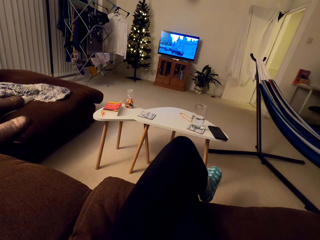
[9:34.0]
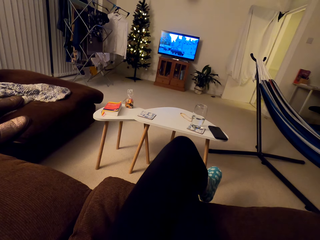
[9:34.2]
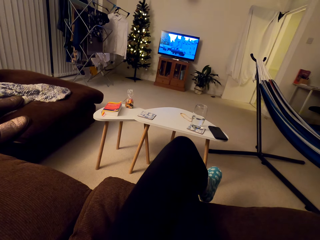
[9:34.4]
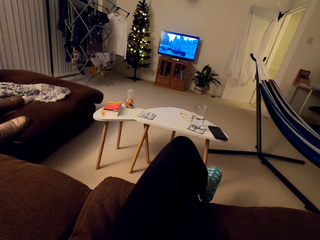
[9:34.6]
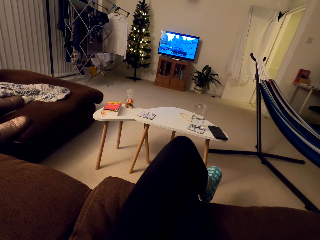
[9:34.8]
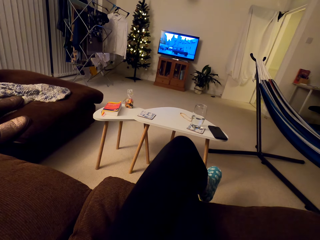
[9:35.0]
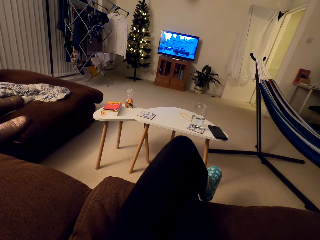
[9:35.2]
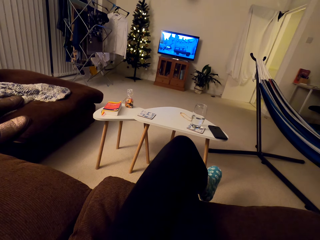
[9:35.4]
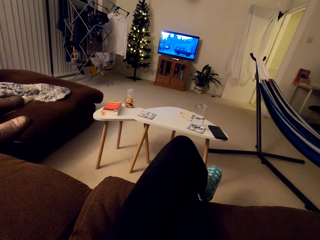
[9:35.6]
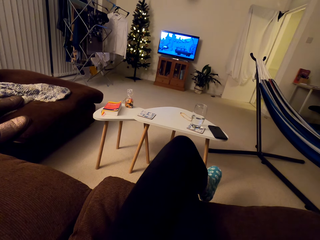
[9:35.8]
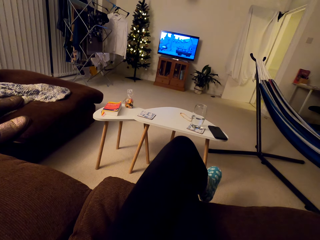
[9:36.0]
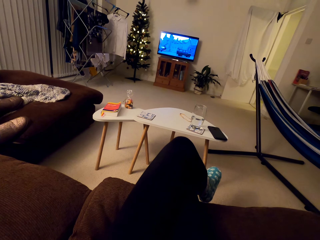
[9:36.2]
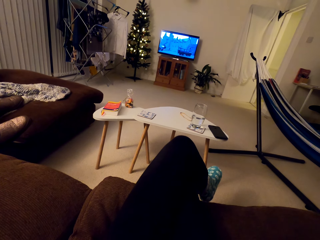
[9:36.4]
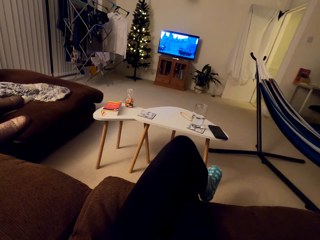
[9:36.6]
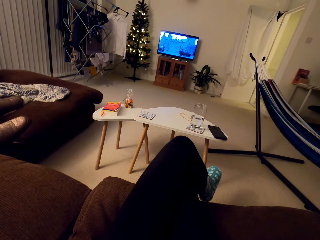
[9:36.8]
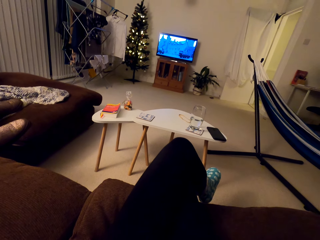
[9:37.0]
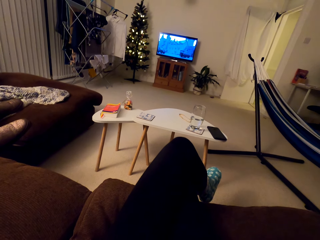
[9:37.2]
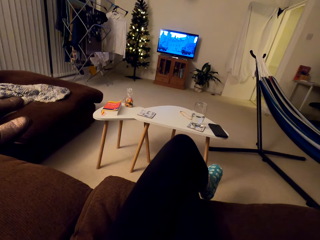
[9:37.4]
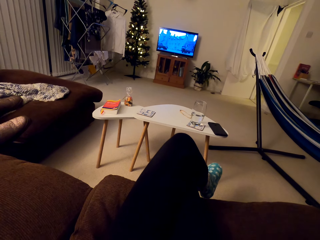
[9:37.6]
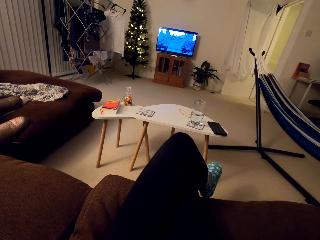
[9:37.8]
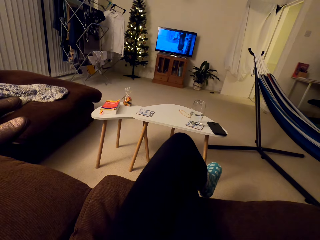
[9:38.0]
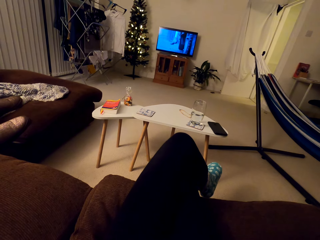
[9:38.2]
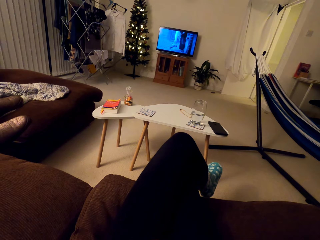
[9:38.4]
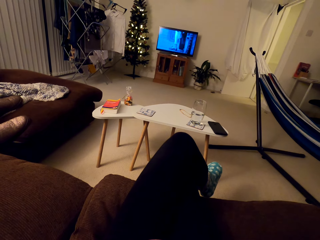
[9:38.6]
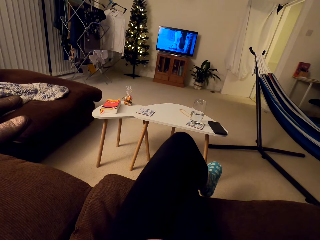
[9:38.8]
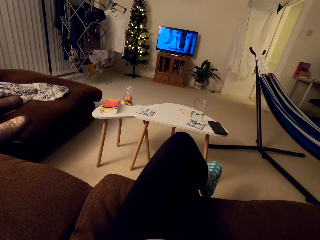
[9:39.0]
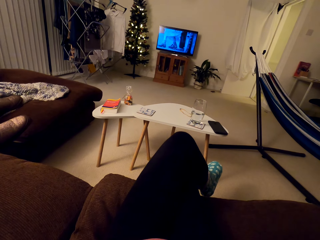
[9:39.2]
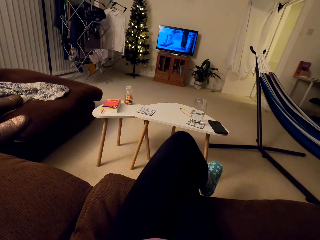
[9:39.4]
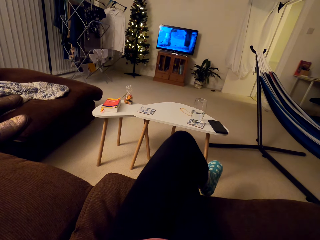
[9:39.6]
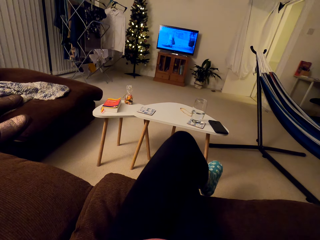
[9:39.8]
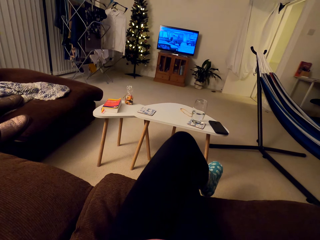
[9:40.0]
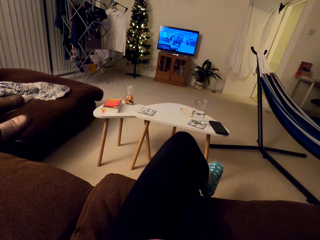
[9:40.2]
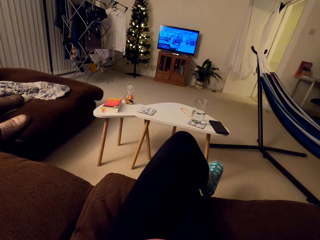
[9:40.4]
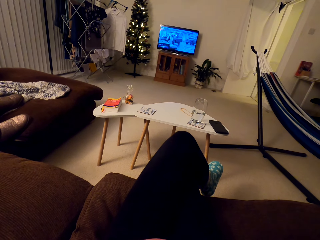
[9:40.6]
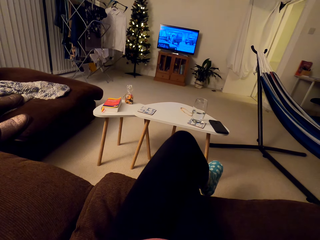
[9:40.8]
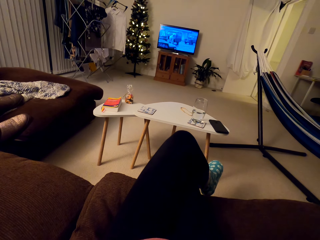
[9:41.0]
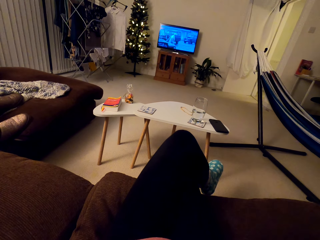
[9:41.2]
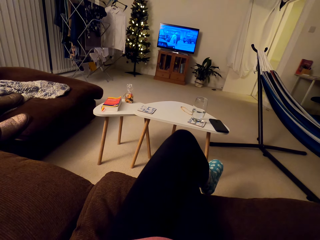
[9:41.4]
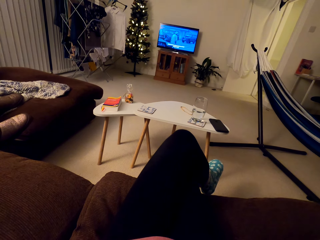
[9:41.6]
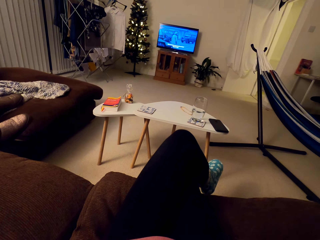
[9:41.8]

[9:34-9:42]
The camera wearer watches TV. They speak to a person.

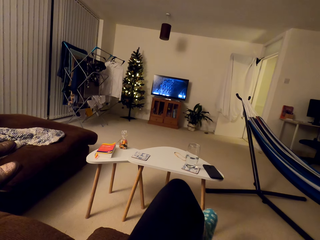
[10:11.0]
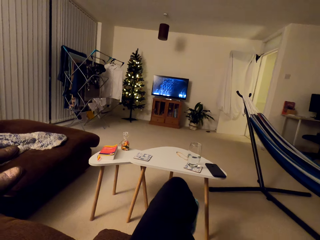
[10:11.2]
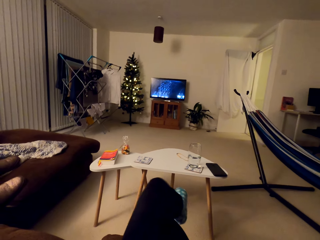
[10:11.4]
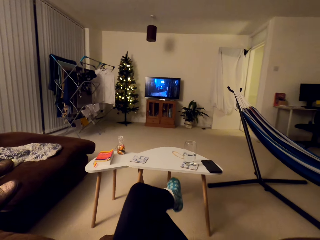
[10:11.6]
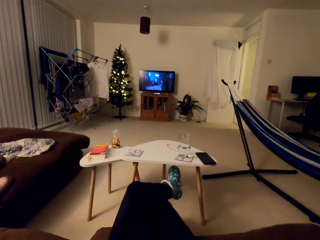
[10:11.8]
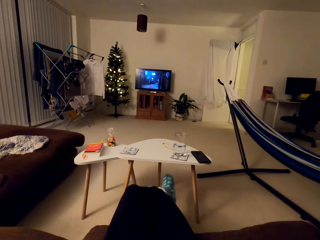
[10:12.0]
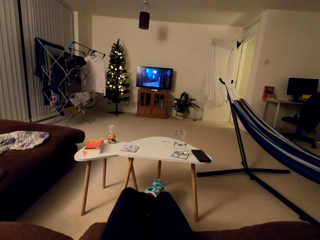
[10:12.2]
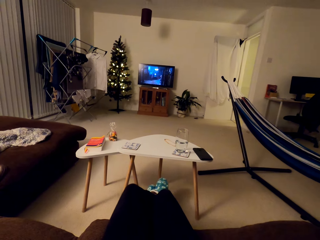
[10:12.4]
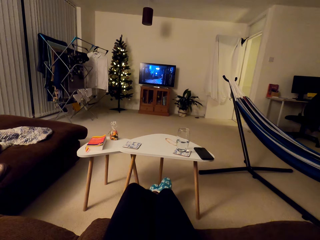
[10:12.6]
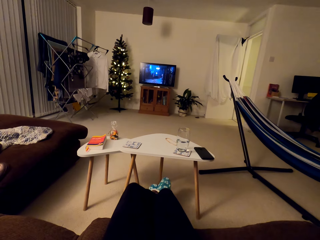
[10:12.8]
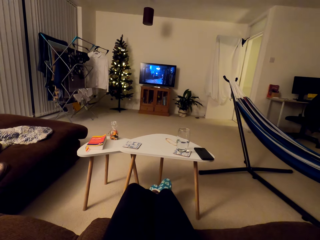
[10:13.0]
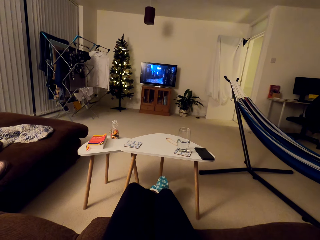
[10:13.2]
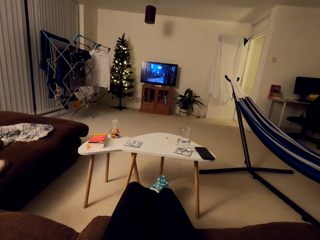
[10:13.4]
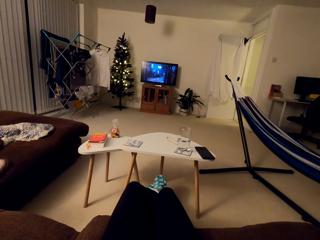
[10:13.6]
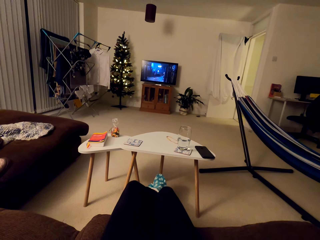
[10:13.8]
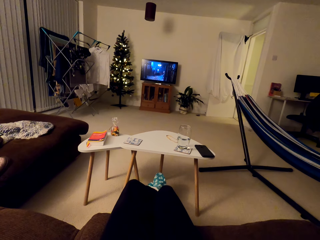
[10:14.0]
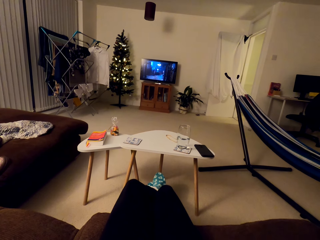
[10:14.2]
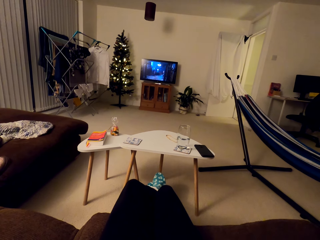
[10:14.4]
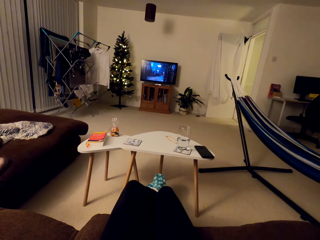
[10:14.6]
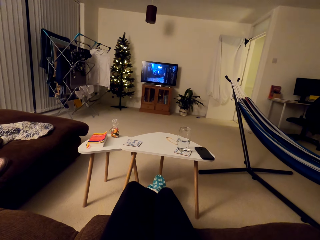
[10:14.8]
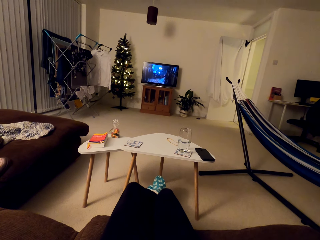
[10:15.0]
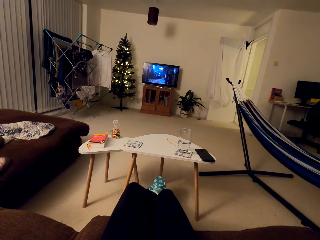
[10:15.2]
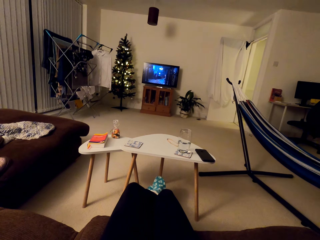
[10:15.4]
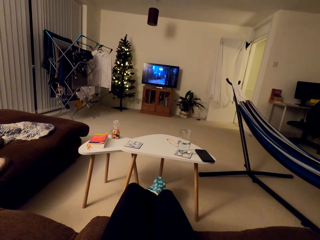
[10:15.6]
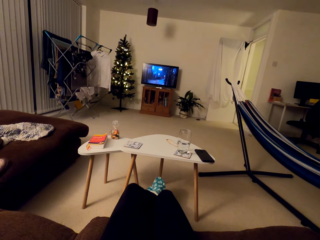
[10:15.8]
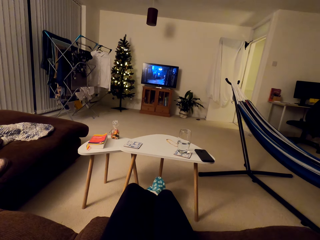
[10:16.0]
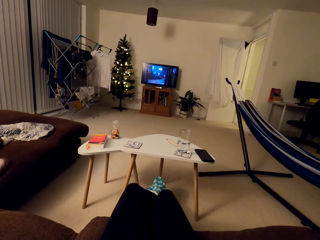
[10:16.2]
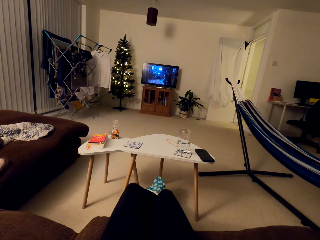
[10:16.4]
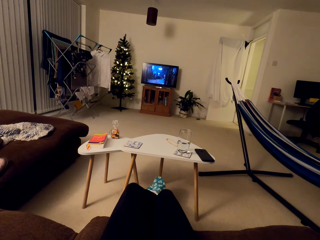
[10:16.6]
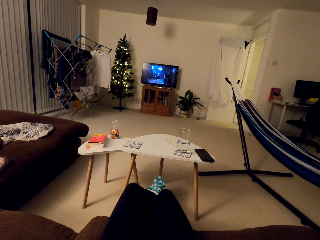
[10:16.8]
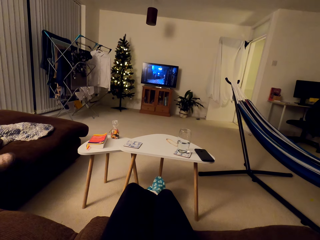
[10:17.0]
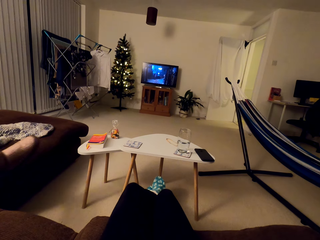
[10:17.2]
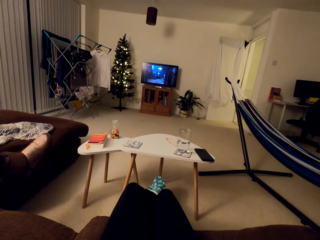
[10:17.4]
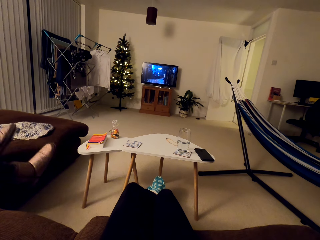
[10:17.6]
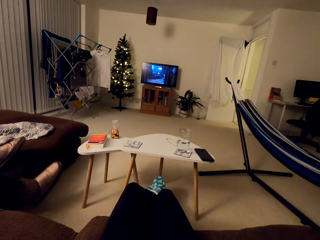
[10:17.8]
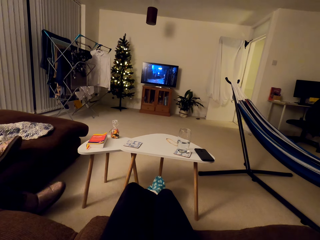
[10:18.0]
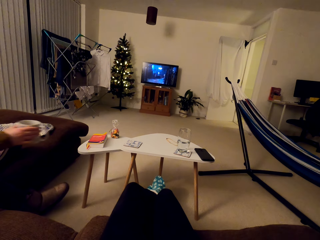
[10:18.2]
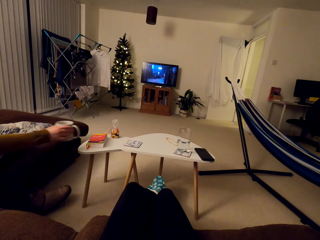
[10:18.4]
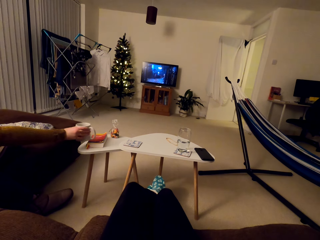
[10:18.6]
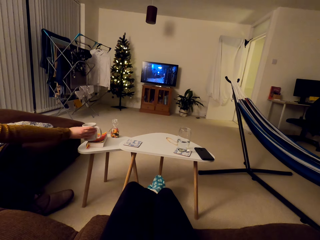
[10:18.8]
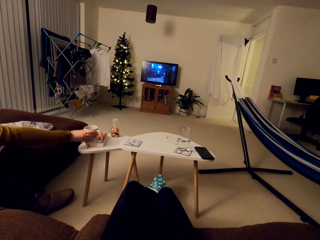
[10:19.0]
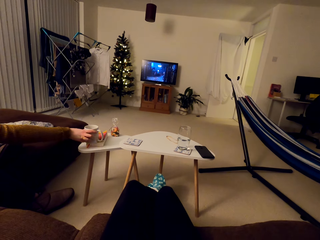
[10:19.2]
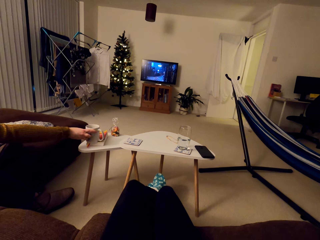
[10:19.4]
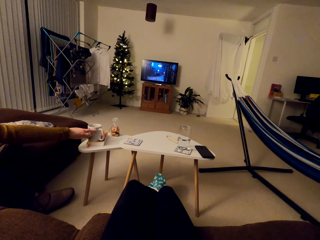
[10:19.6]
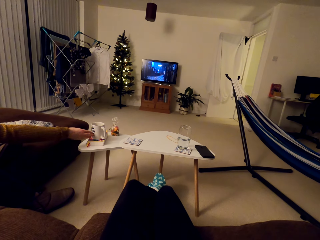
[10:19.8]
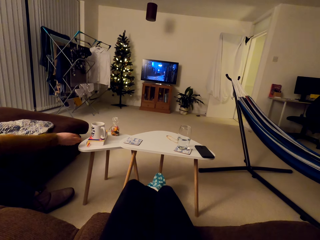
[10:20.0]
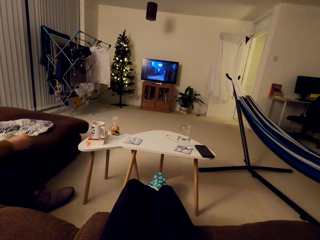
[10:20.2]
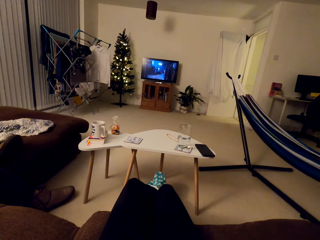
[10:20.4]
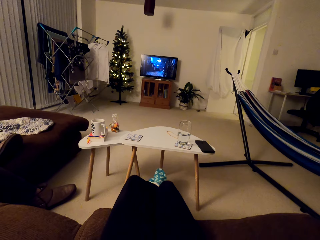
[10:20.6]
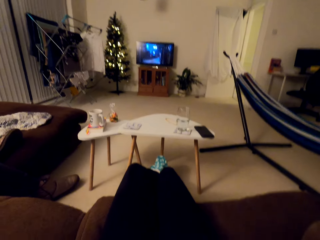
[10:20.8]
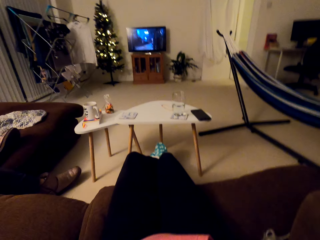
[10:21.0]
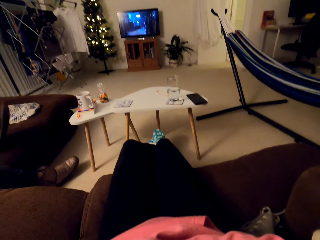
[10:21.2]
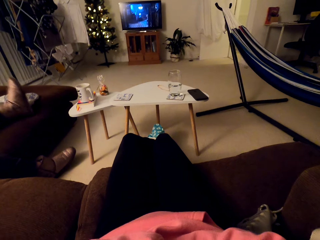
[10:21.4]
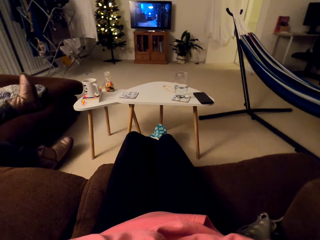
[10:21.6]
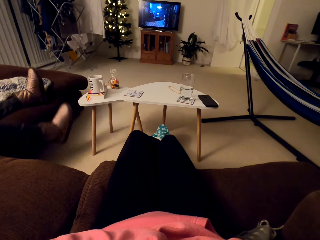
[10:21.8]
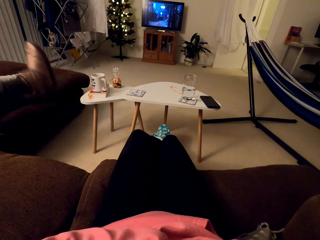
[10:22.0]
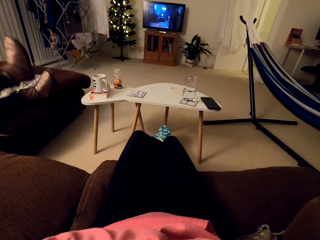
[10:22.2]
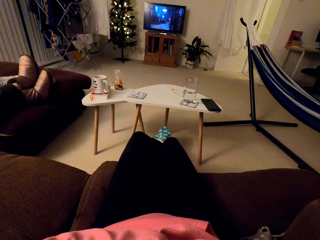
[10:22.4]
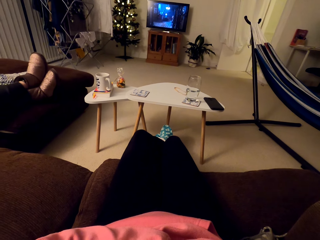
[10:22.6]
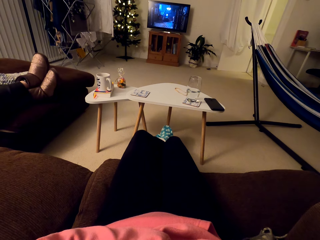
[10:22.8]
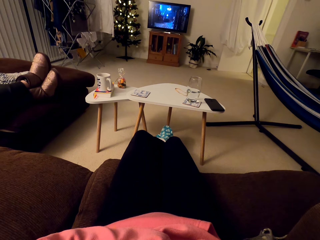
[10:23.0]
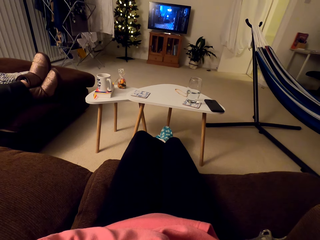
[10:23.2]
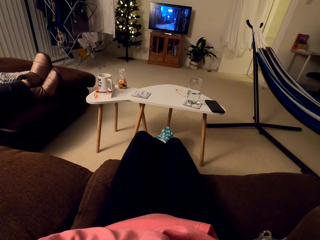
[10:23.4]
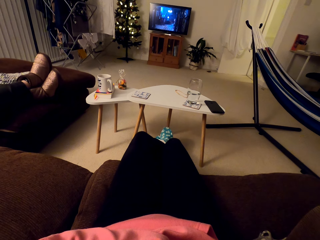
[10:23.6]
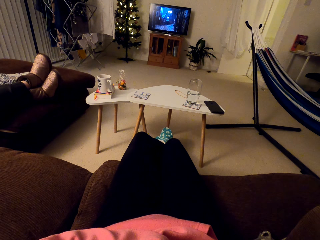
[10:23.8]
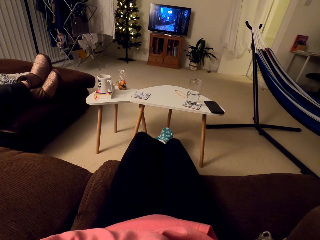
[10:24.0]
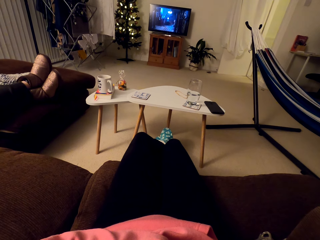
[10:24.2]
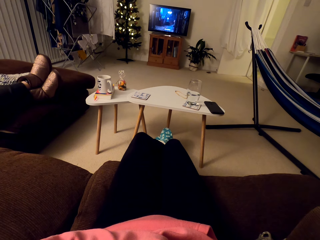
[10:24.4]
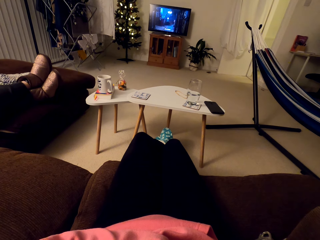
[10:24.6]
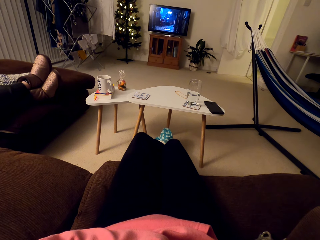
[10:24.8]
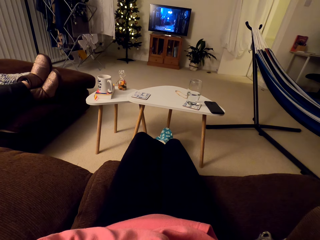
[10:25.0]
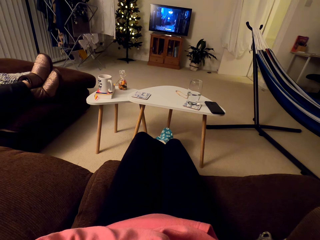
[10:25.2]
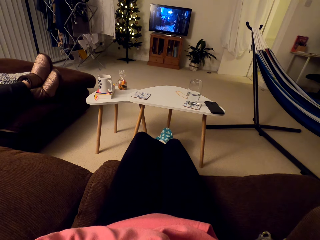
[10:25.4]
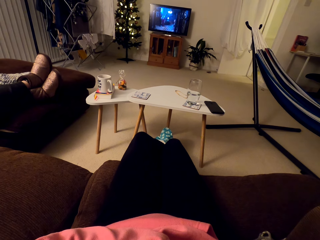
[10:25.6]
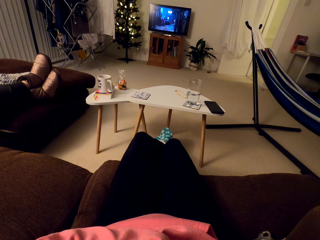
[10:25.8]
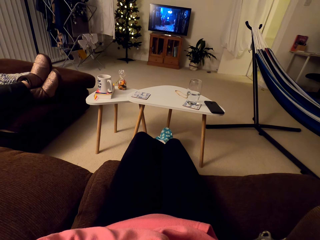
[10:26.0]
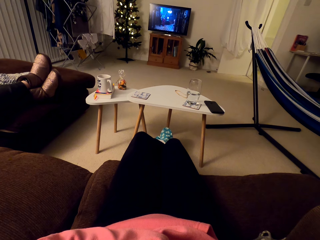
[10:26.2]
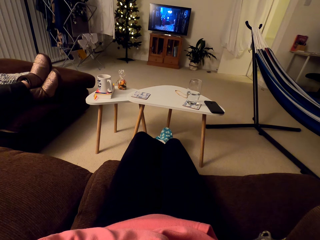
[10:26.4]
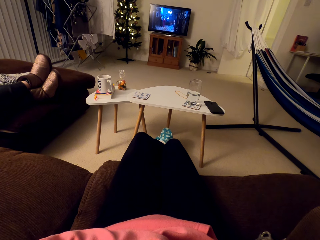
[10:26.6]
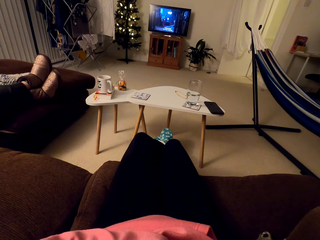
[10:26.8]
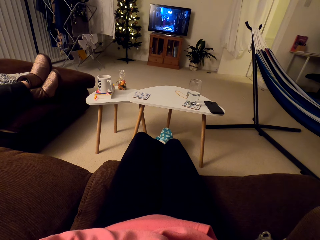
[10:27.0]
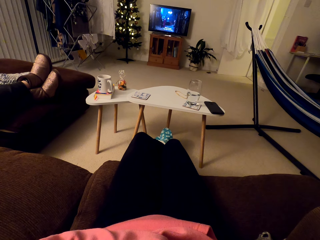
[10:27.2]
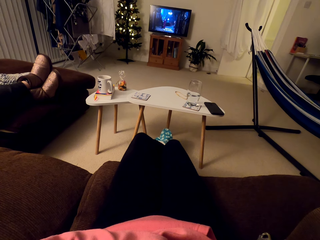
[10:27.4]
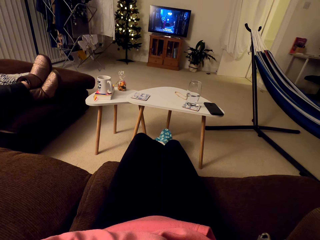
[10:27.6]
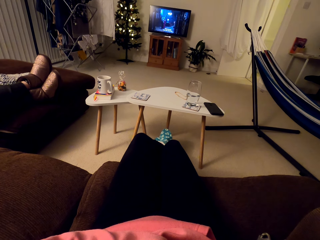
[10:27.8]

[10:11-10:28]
The camera wearer watches TV. They move the left foot. A man puts the cup on the table. The camera wearer watches the television.
